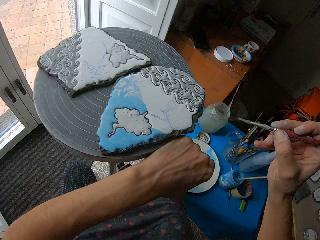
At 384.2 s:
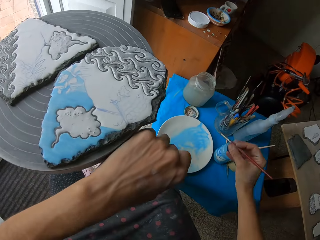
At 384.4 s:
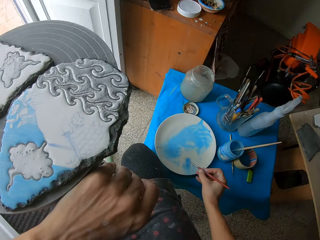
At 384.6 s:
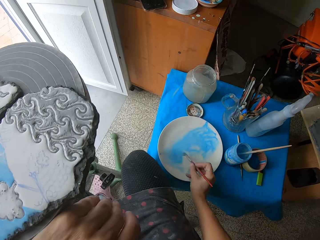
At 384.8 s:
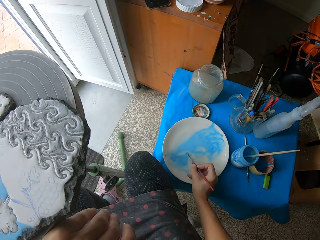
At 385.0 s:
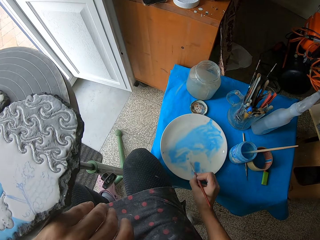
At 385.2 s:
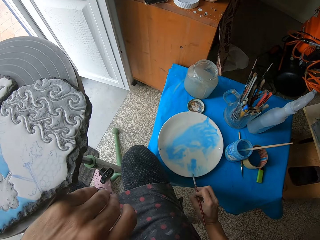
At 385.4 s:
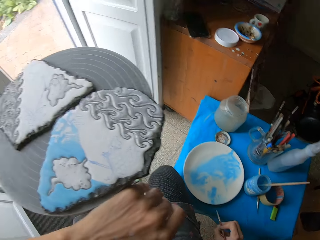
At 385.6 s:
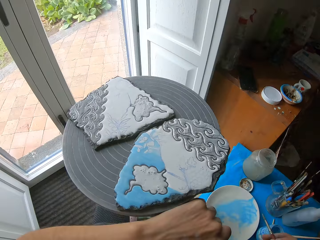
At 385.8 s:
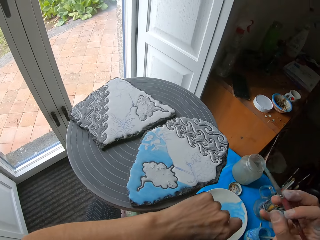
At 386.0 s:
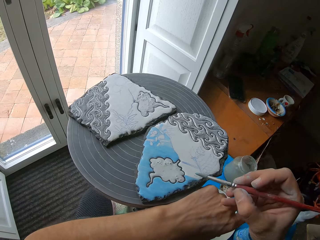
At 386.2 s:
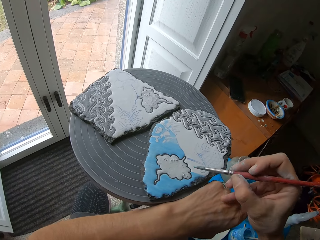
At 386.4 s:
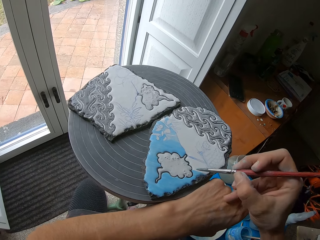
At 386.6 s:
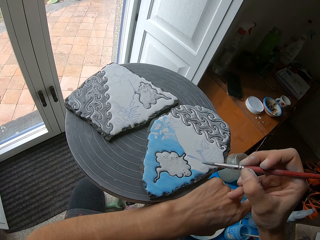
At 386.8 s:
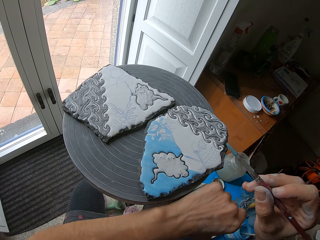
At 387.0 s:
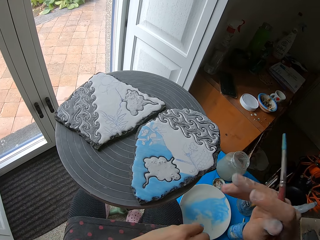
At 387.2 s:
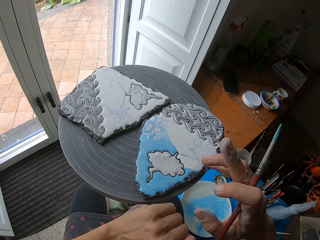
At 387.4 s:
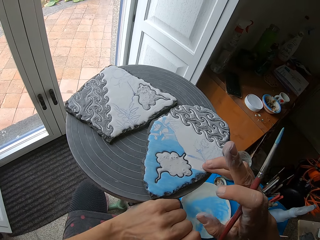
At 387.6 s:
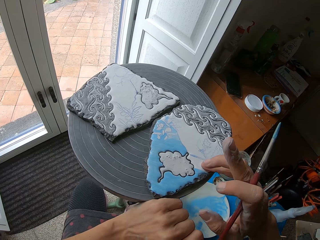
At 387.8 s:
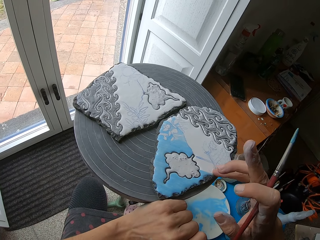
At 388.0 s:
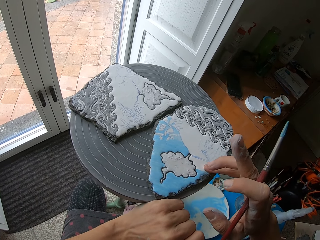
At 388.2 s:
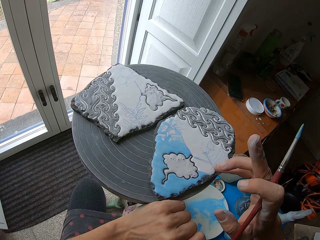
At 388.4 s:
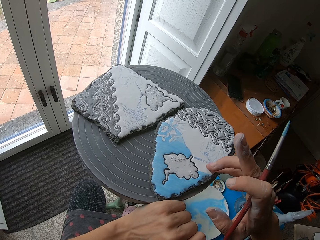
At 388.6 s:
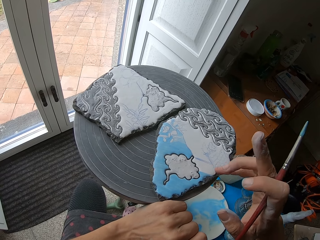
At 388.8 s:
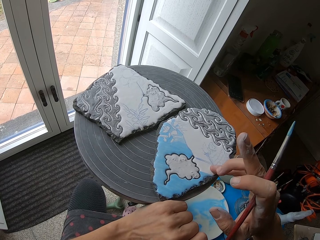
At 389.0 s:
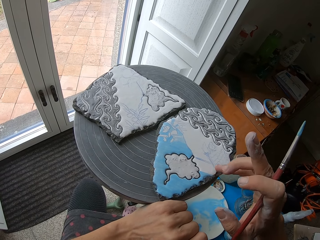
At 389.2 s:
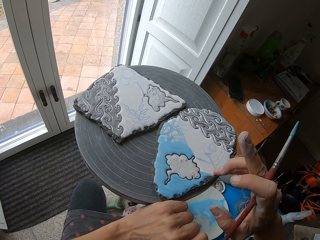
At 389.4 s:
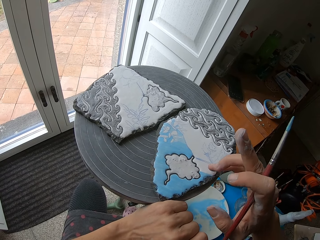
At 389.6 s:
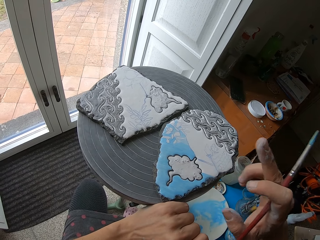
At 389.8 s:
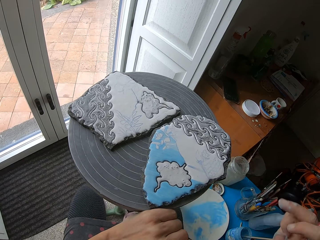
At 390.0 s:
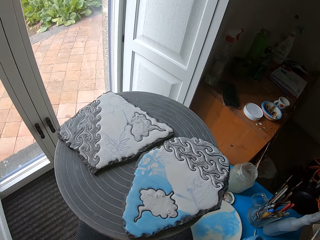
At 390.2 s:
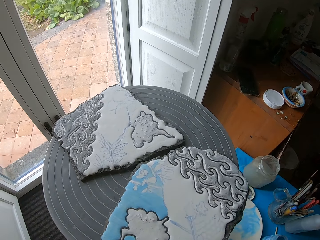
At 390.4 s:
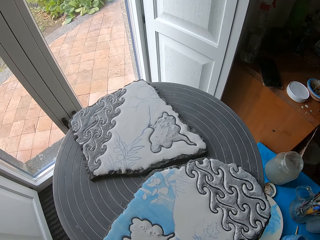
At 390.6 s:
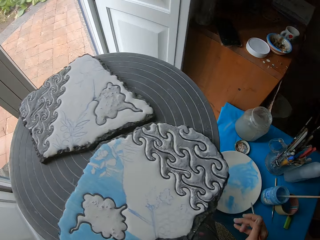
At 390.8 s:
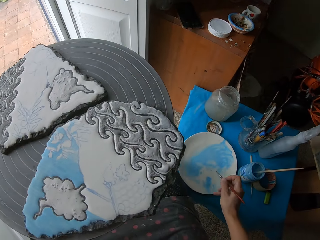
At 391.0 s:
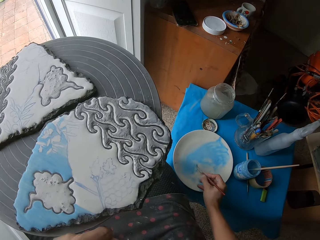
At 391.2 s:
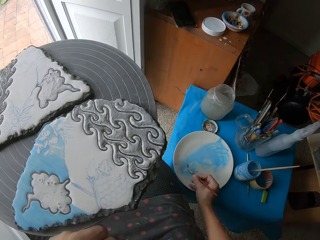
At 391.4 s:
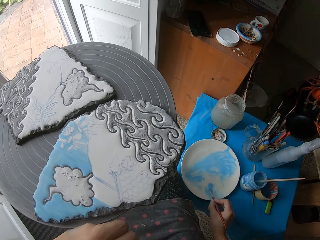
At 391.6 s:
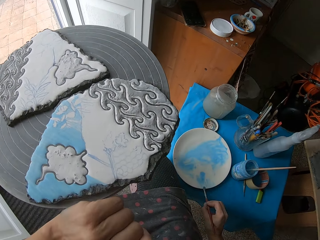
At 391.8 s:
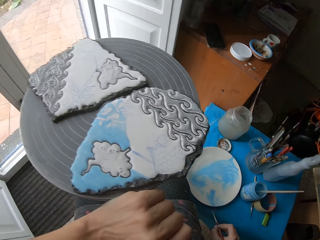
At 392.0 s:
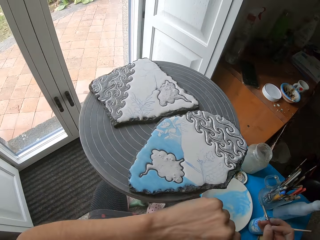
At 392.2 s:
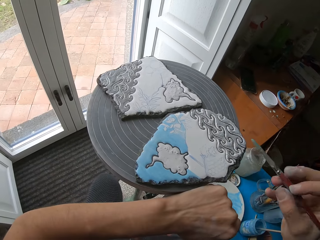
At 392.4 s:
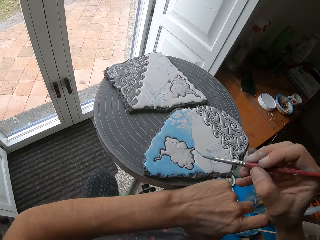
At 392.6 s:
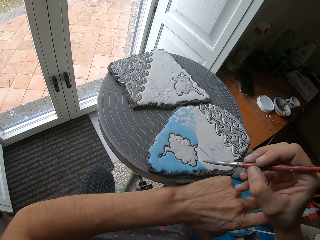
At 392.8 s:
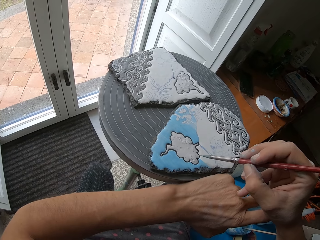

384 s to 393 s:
The camera wearer rubs the paint brush in her right hand on the blue color on the plate on the table. She wipes the paint brush in her right hand on the plate on the table. She cleans the ceramic ornament on the potter's wheel with her right hand. She rubs the paint brush in her right hand on the blue color on the plate on the table. She wipes the paint brush in her right hand on the plate on the table.

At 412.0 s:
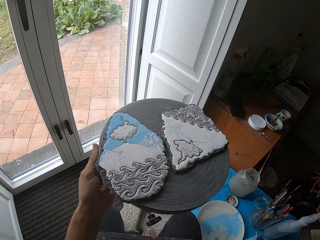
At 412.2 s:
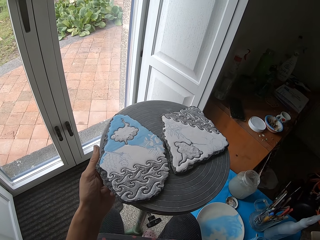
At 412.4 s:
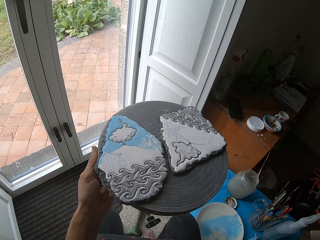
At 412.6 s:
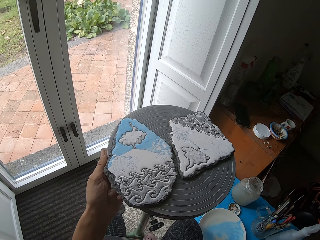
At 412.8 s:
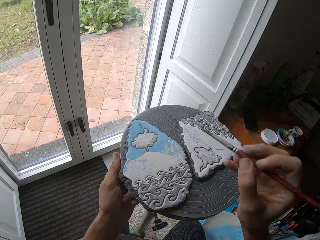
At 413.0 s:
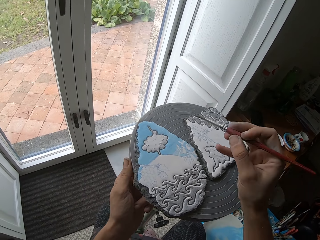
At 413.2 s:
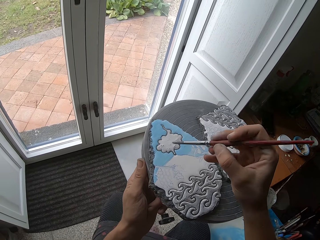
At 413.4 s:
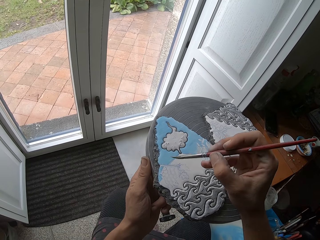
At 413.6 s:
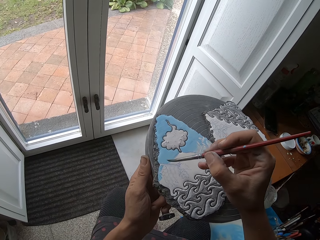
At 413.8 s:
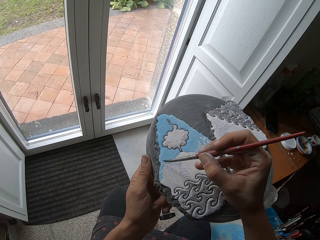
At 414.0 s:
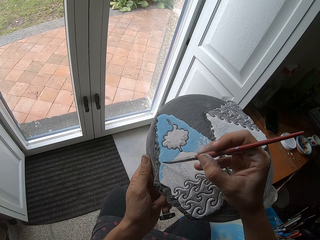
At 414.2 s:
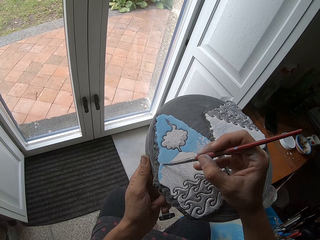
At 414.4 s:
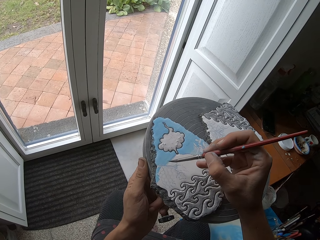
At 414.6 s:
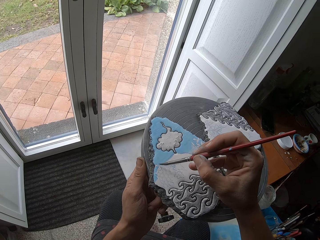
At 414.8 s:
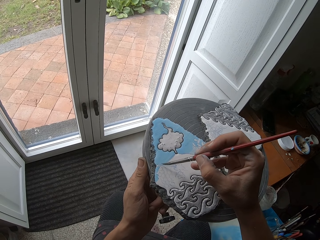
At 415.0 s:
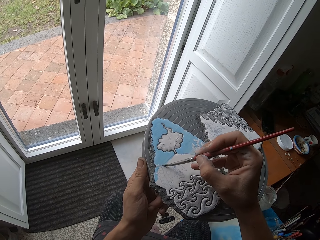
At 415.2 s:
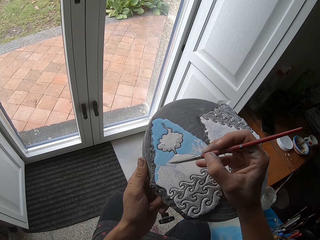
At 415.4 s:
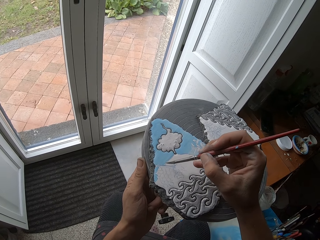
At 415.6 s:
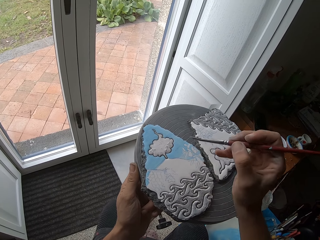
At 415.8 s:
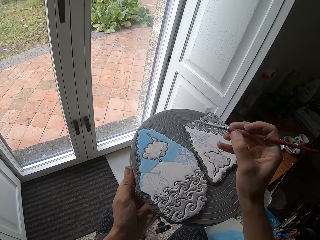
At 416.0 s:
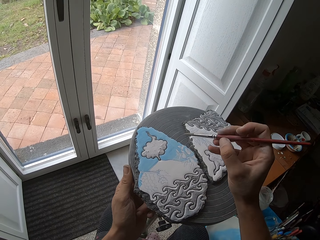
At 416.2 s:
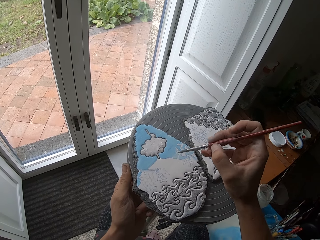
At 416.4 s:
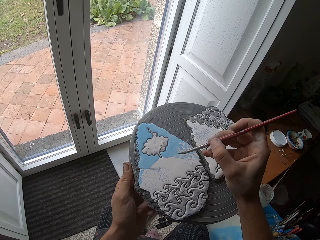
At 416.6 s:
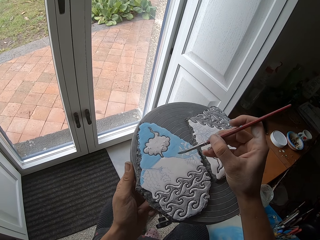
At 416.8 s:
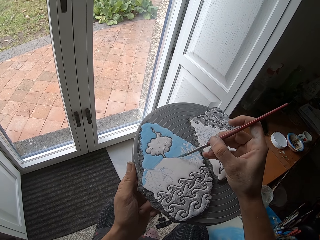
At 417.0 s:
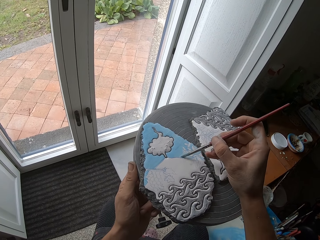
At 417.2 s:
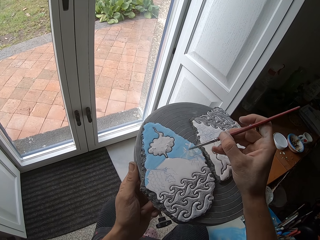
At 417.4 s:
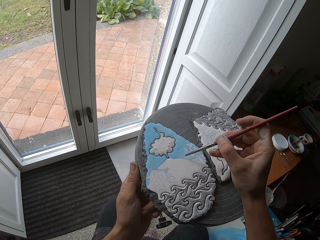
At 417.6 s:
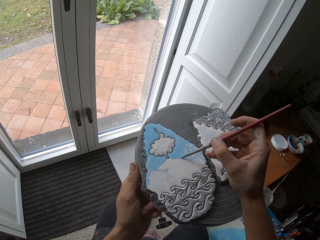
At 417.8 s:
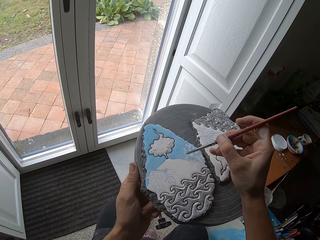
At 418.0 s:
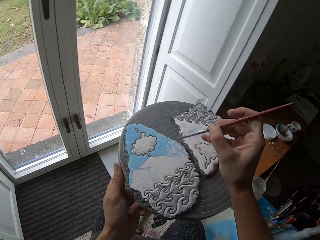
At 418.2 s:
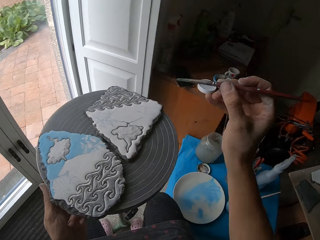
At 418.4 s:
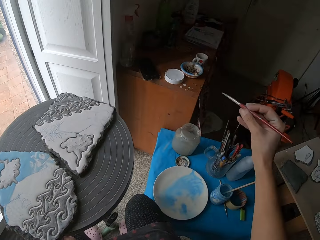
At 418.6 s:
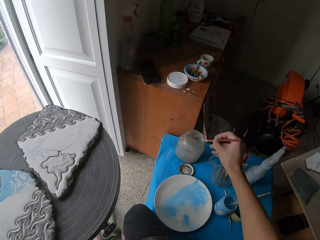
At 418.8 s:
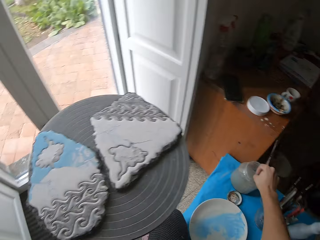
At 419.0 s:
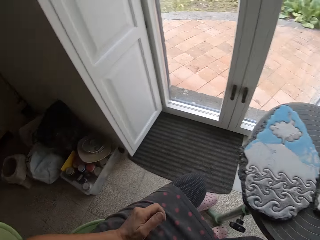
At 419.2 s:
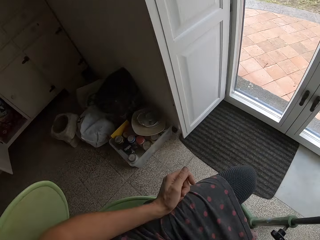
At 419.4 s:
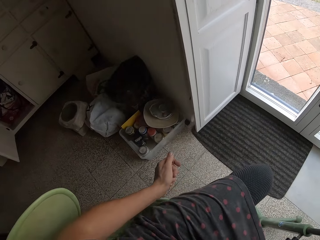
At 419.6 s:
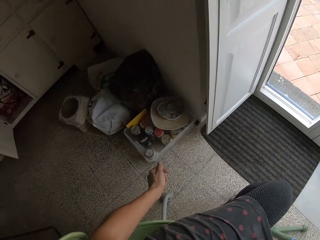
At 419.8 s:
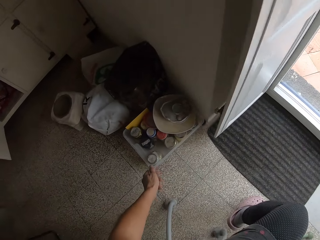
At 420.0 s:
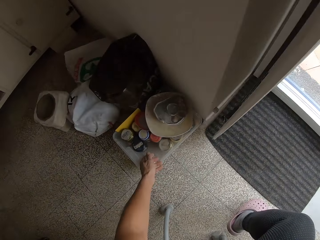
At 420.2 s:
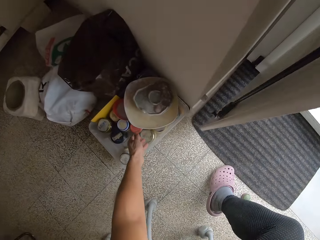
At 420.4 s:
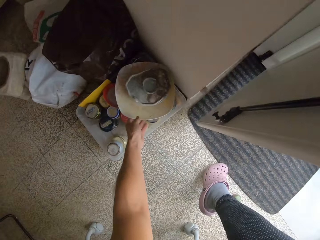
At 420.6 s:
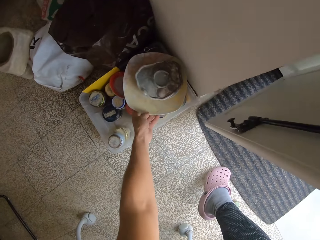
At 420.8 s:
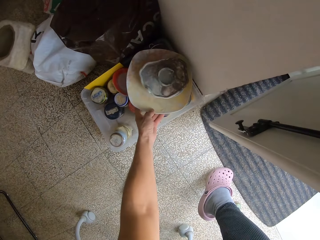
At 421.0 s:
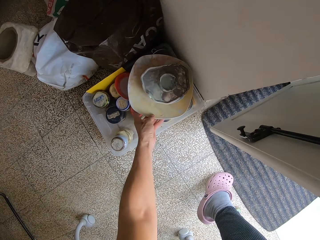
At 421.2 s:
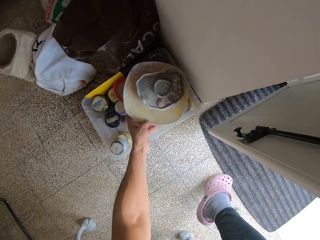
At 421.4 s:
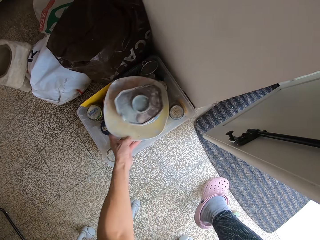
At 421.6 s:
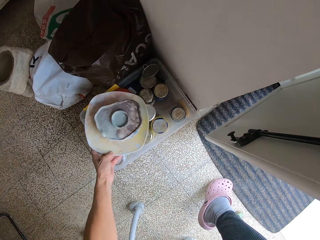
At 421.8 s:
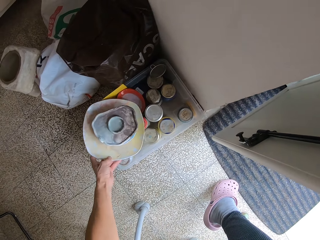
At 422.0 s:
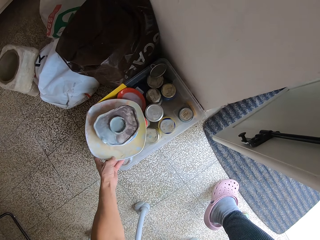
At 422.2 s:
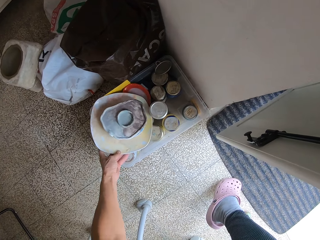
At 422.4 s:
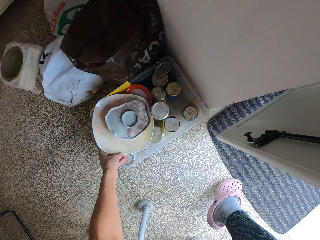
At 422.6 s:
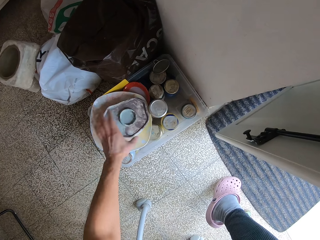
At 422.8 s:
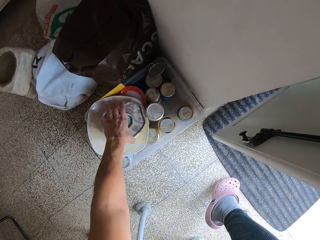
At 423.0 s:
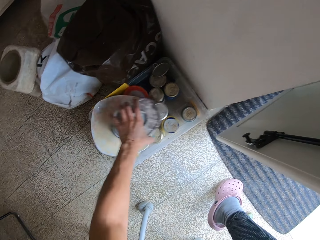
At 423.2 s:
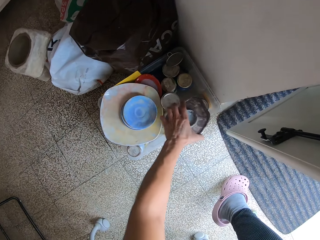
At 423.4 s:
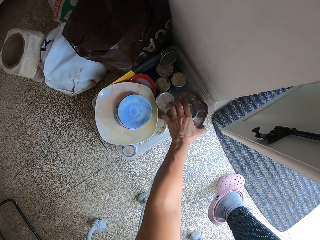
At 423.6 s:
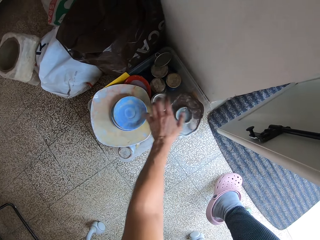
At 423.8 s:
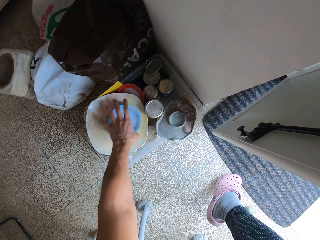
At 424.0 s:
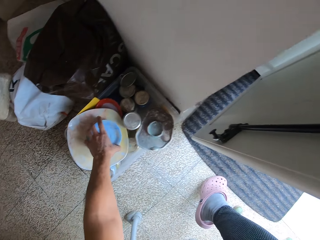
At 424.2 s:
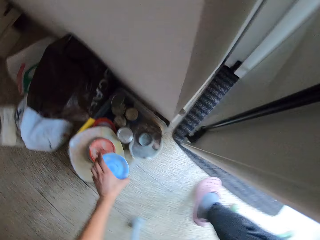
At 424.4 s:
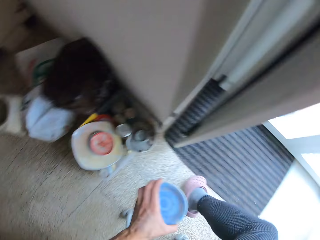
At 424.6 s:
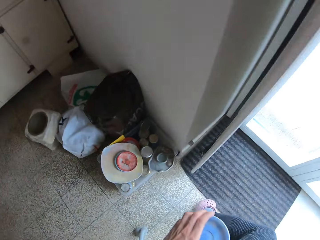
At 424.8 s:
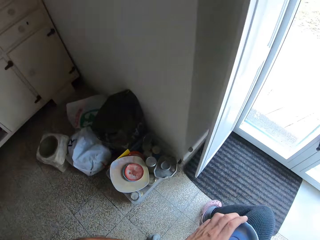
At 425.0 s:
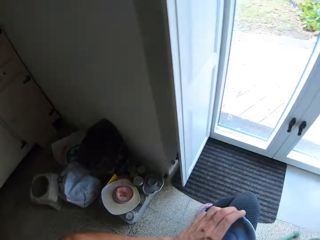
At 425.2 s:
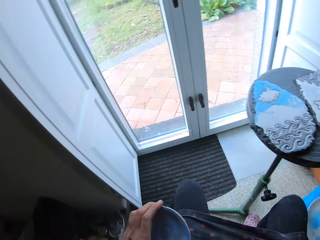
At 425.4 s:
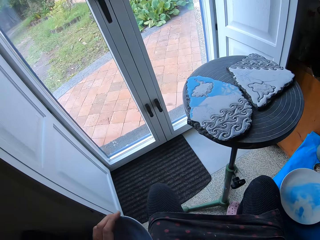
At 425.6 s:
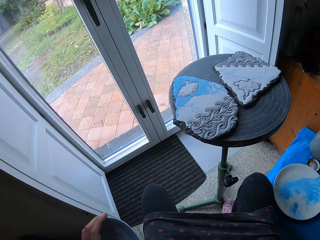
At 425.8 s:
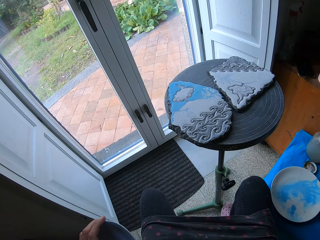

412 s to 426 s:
The camera wearer paints the ceramic ornament on the potter's wheel with the paint brush in her right hand. She paints the ceramic ornament again. She dips the paint brush in her right hand into a jar of water on the table. She picks a plate from a tray with her left hand. She drops the plate on the tray with her left hand. She picks a palette from the plate on the tray with her left hand. She drops the palette on the tray with her left hand. She picks a saucer from the plate on the tray with her left hand.
